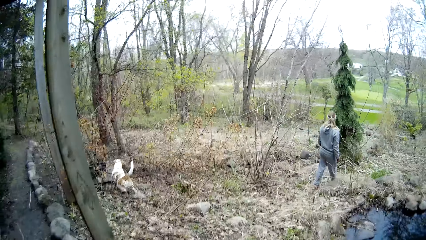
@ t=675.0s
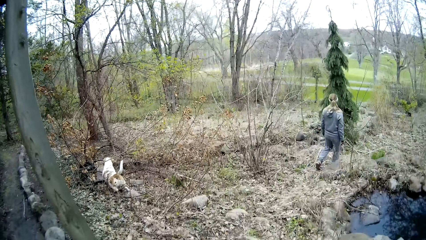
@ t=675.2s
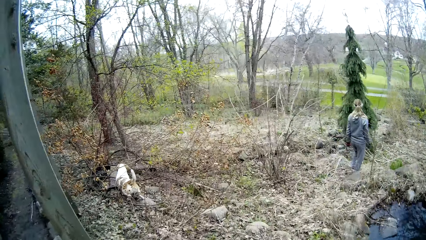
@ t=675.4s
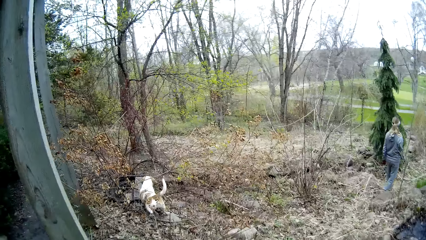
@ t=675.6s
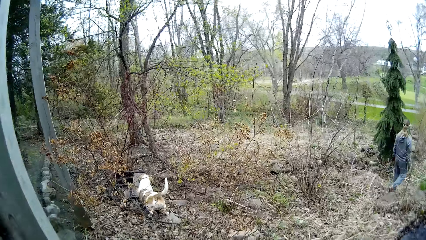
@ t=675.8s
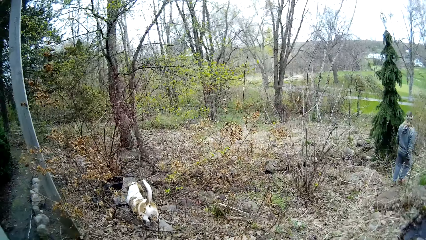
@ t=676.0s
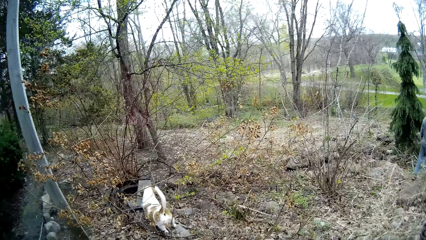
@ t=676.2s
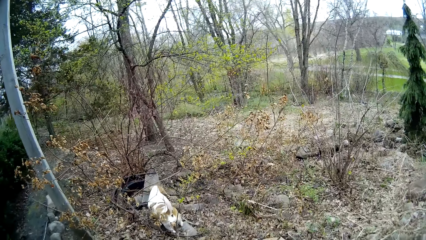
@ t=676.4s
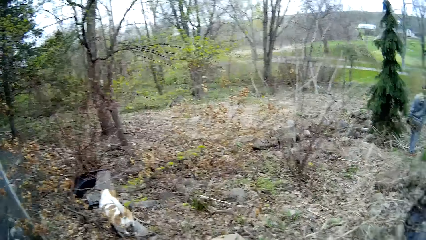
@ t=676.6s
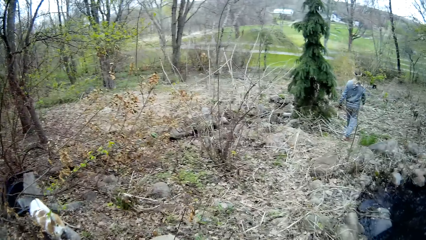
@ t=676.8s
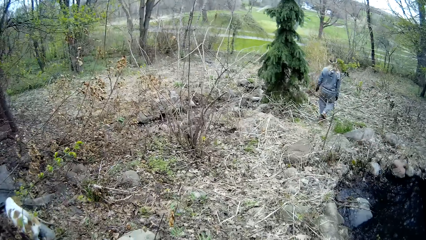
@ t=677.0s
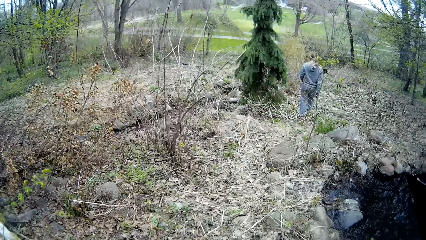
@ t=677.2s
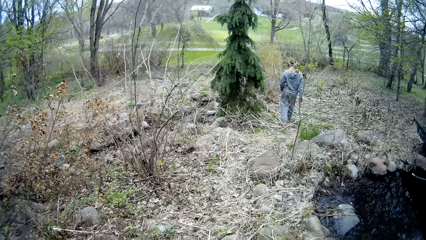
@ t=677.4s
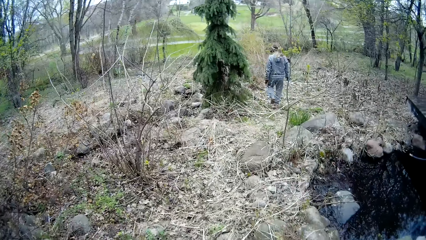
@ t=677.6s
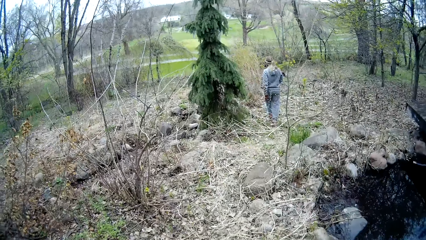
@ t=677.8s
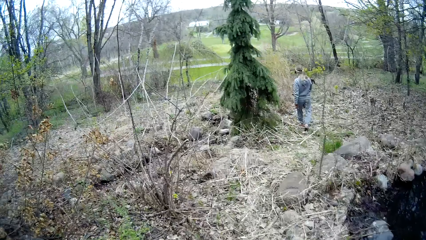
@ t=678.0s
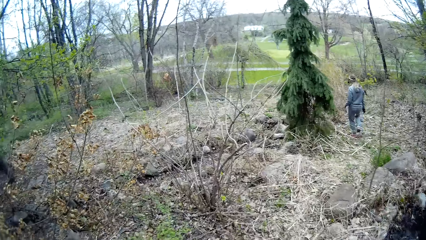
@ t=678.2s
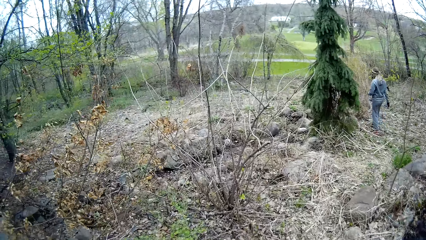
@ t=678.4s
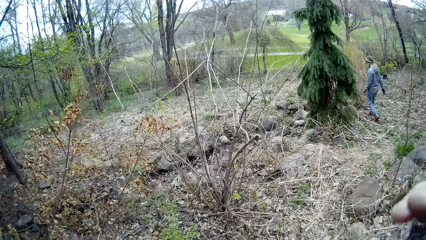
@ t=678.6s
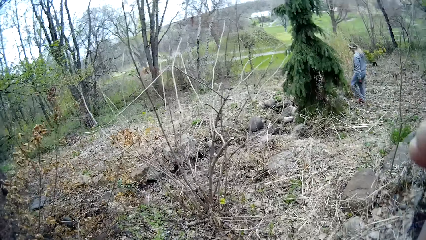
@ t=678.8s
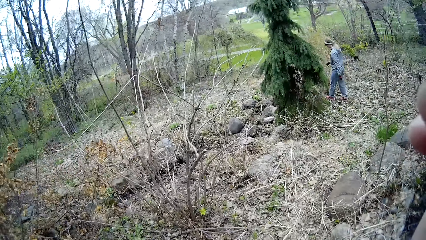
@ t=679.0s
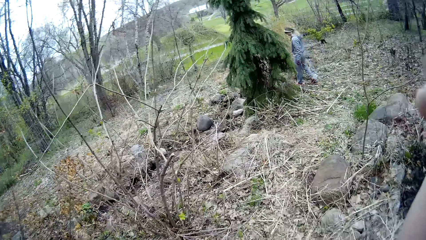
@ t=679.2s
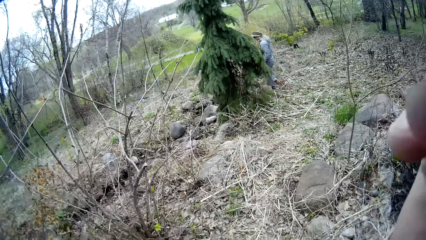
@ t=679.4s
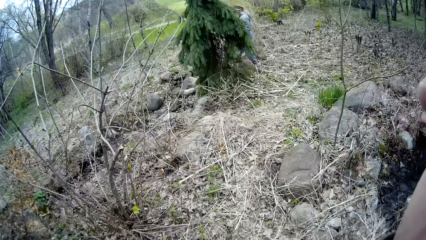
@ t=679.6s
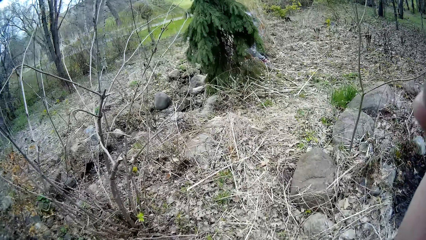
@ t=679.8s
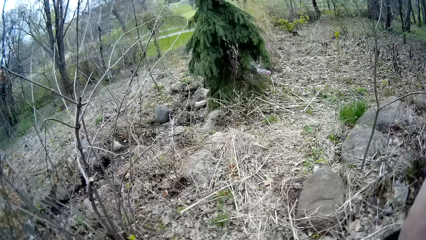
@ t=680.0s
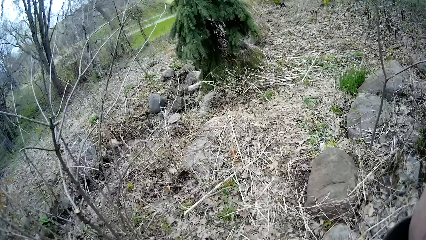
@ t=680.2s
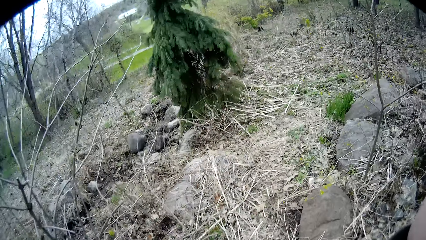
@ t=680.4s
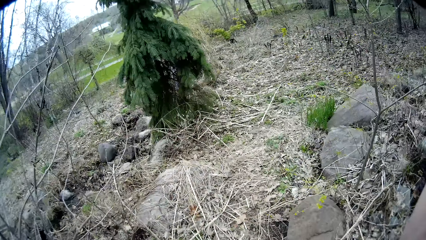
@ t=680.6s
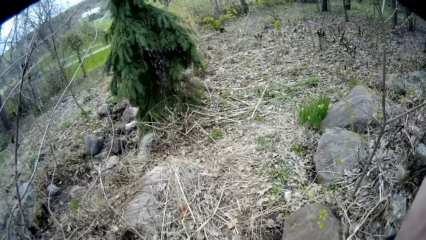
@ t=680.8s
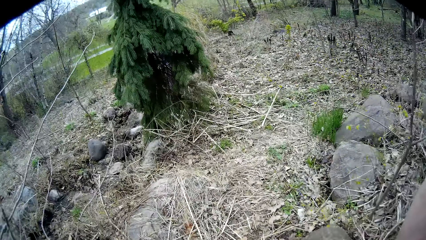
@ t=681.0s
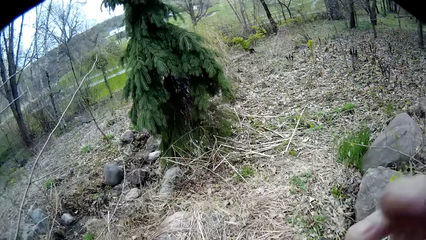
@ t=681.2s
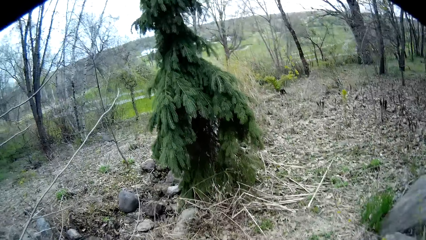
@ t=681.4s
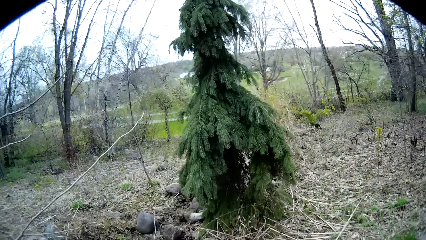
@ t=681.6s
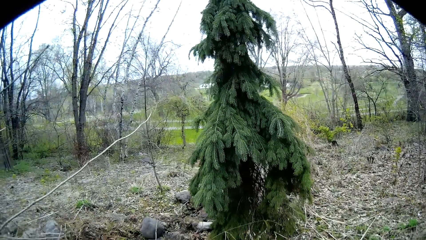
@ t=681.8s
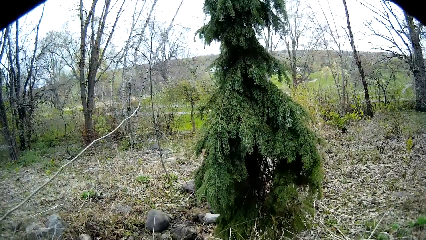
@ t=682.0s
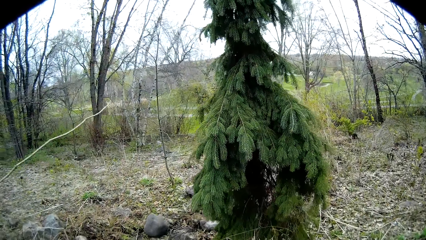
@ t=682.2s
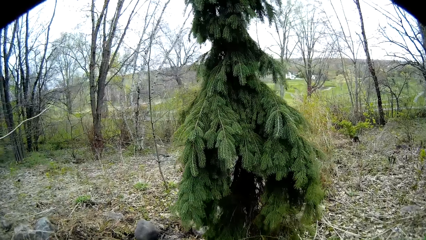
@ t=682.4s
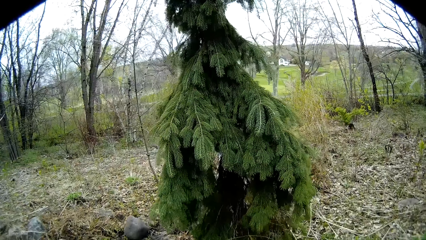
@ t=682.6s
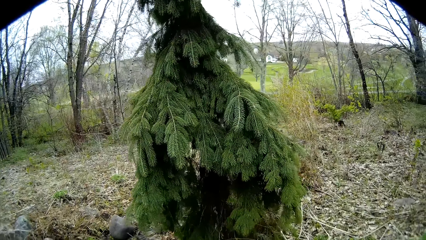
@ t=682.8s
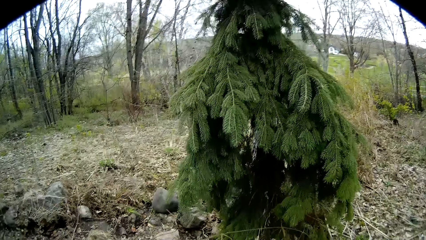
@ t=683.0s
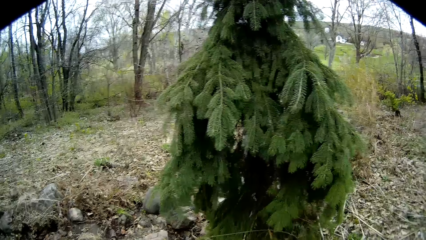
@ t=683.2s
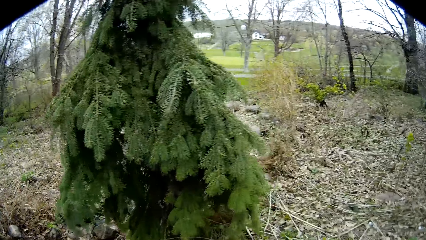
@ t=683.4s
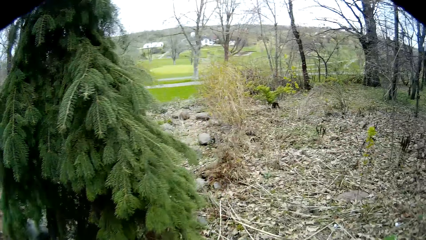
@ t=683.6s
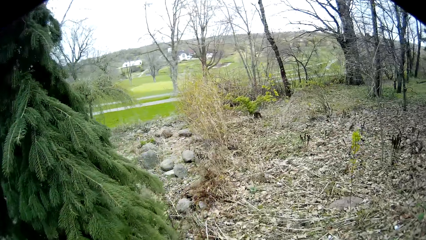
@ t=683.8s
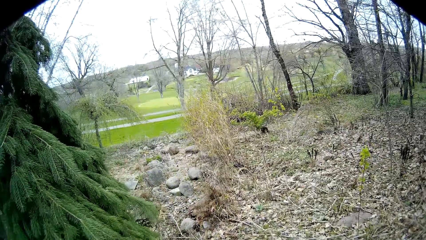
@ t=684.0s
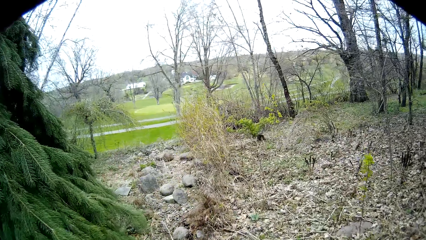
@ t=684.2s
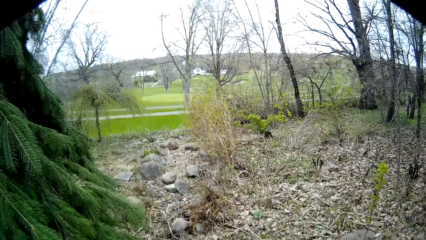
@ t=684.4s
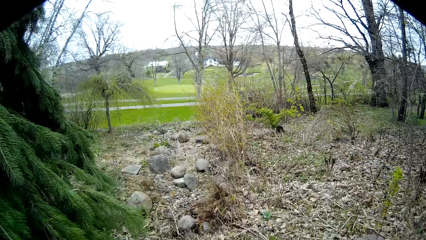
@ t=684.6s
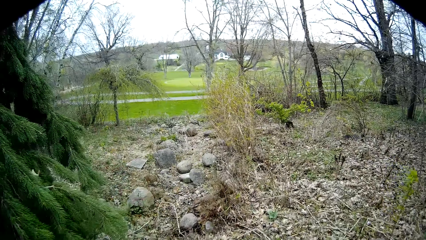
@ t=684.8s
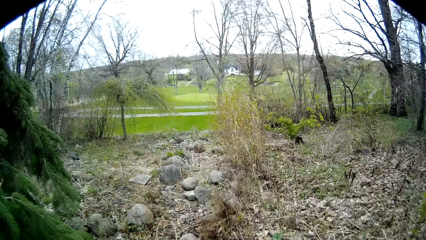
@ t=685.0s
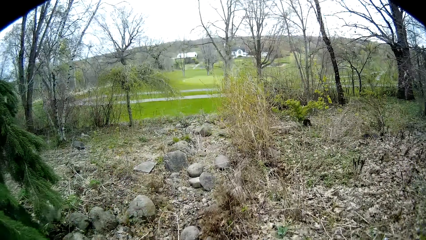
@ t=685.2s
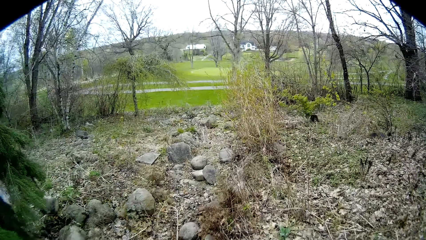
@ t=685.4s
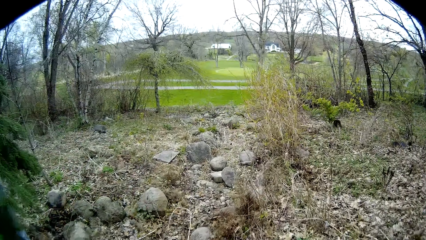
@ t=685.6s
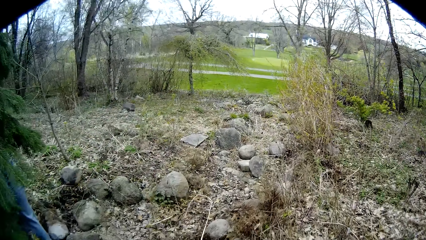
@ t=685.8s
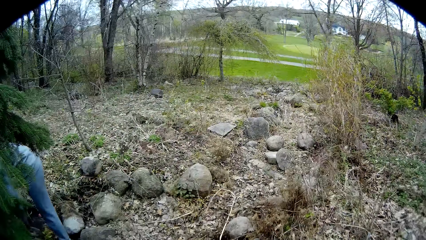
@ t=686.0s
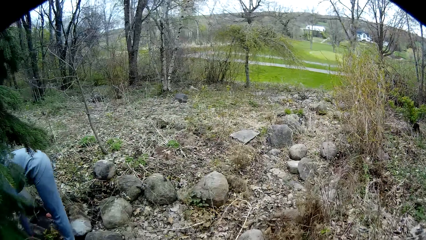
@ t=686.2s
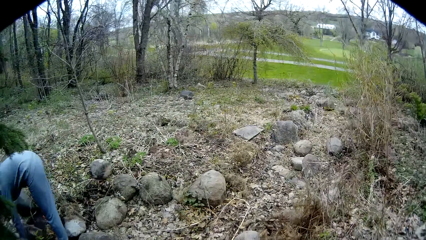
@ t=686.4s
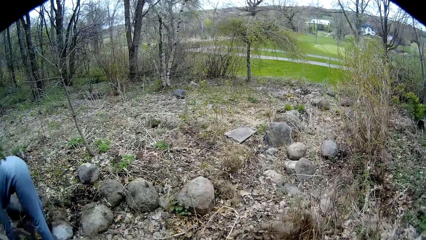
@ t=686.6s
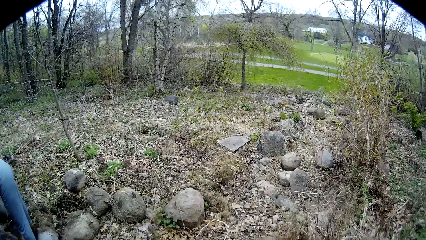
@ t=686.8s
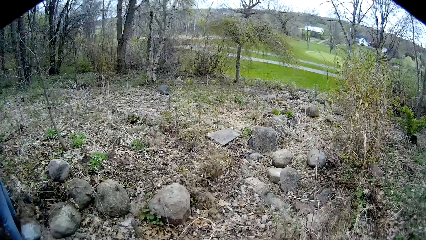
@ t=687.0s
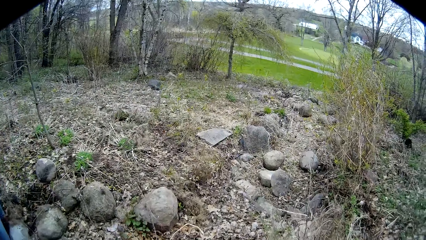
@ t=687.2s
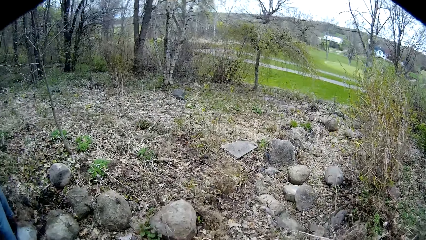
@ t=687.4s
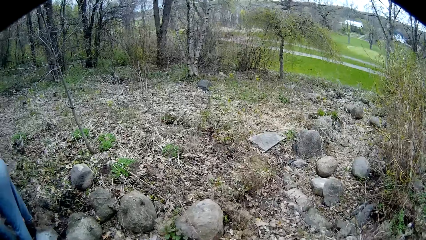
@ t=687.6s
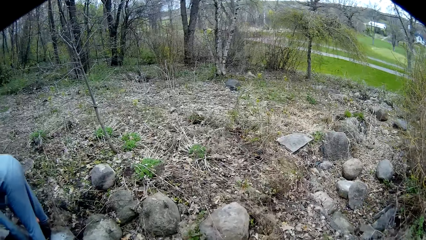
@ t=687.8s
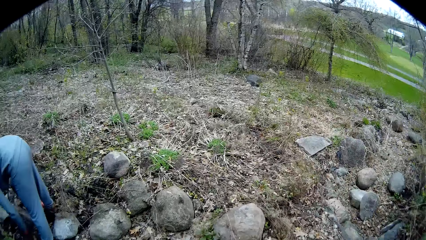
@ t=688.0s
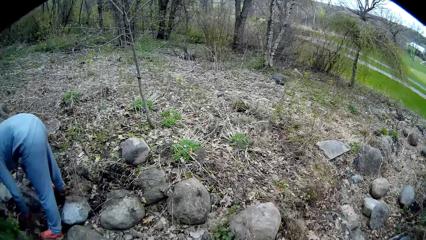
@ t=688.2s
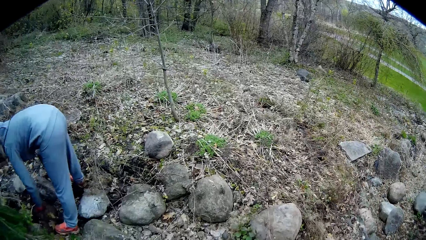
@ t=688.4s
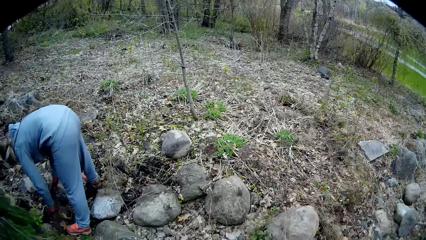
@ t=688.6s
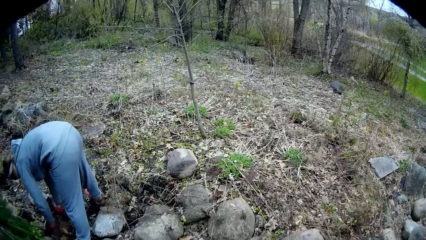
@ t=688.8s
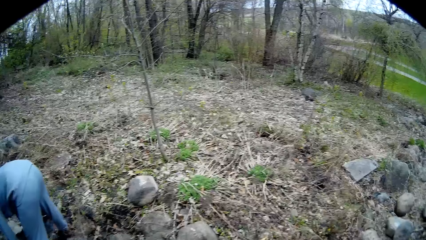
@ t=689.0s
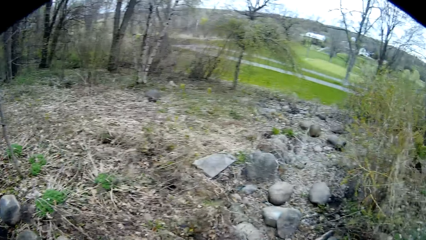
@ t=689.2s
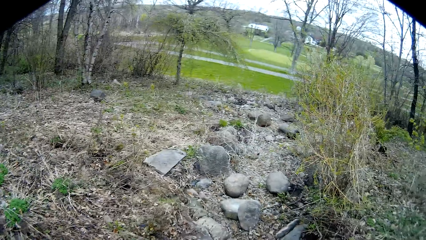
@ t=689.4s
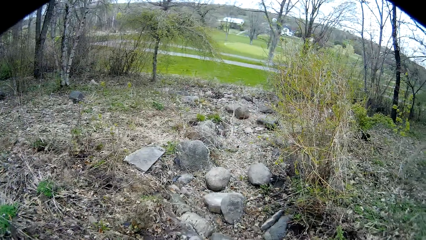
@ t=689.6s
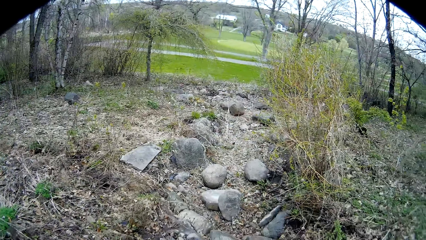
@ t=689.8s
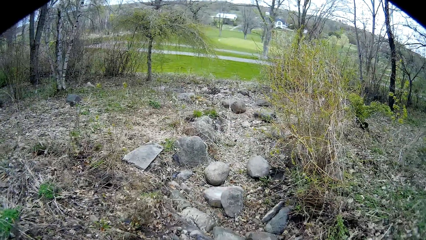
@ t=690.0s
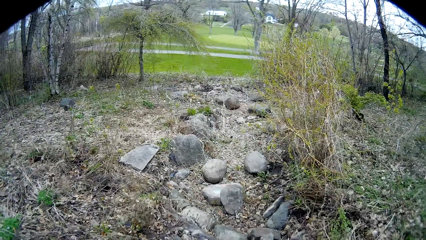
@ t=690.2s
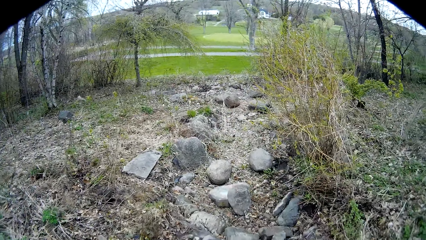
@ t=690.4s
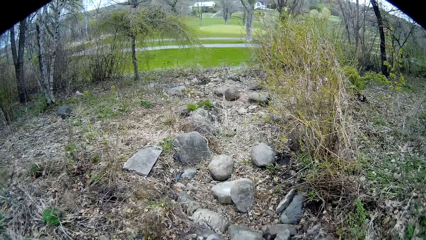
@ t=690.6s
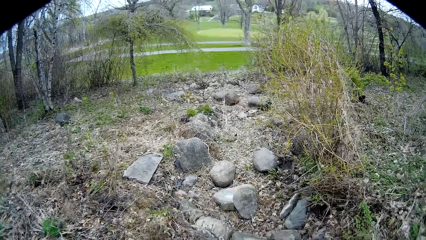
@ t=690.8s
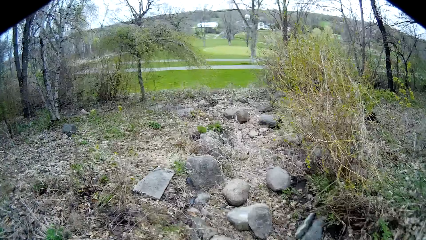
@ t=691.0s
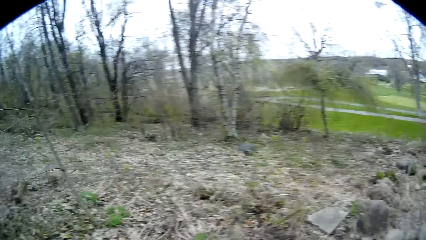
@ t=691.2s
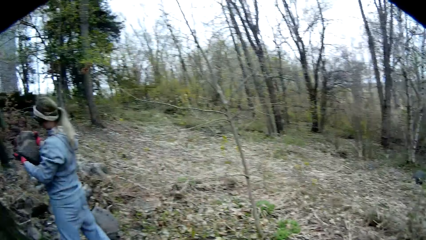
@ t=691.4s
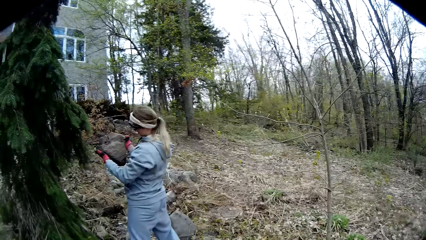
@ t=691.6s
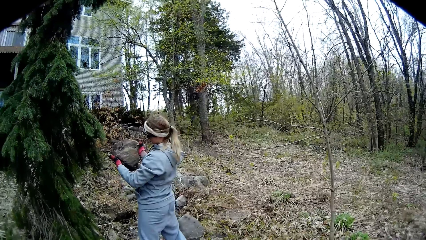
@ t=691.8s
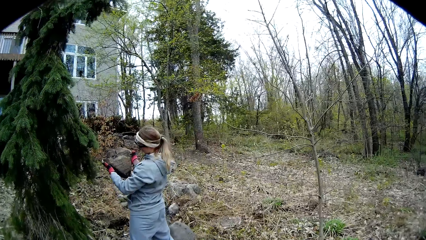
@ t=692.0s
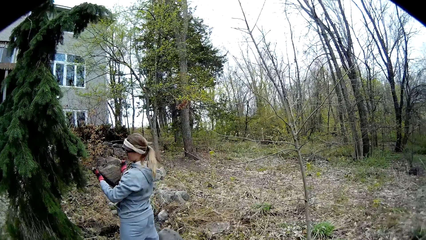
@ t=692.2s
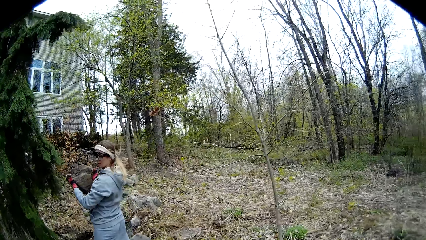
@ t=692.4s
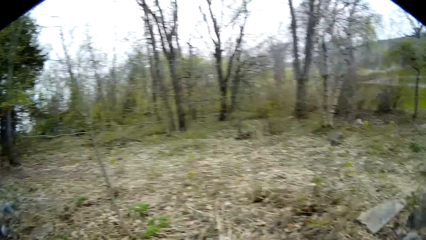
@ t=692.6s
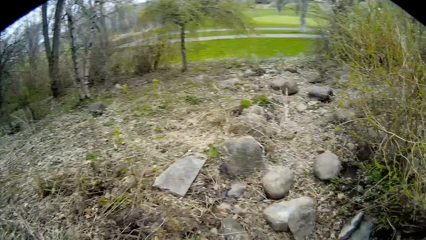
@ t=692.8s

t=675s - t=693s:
The woman lifts a stone from the ground with both hands.
